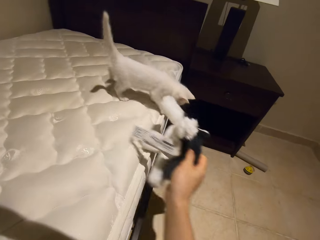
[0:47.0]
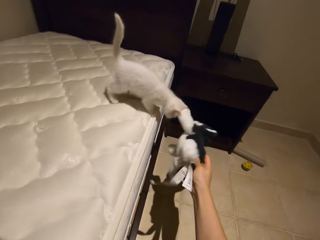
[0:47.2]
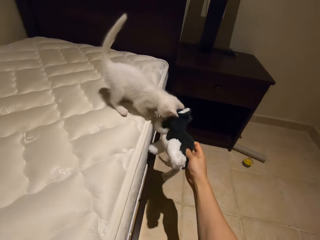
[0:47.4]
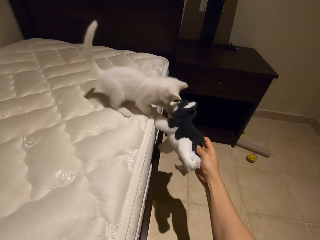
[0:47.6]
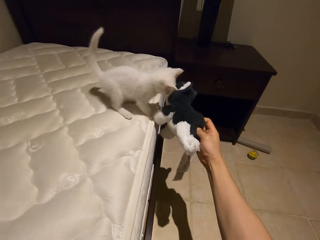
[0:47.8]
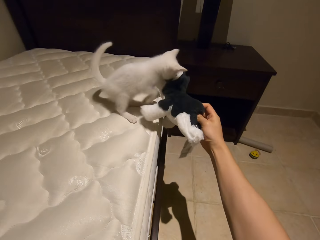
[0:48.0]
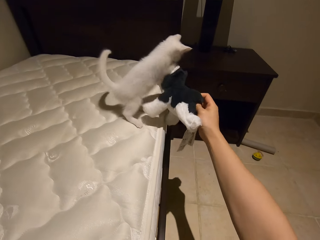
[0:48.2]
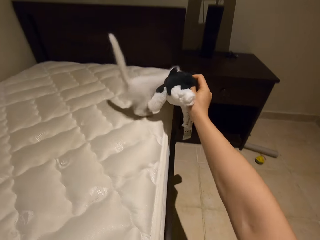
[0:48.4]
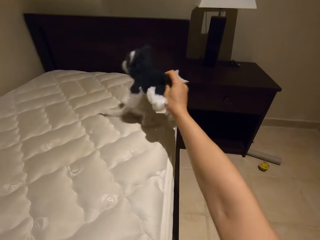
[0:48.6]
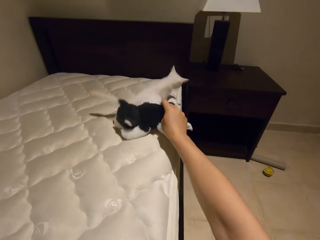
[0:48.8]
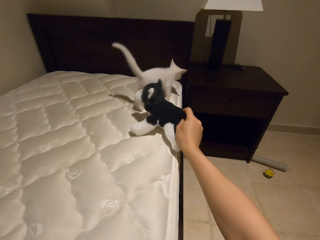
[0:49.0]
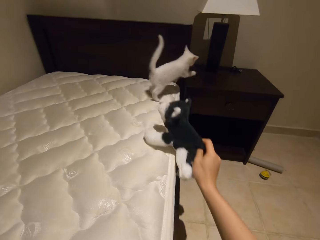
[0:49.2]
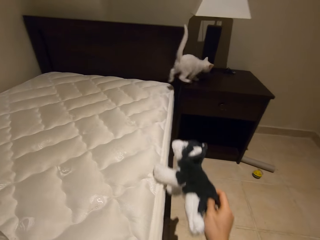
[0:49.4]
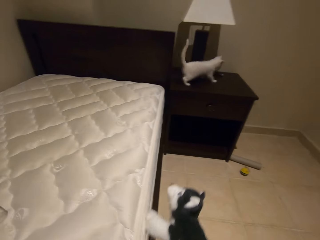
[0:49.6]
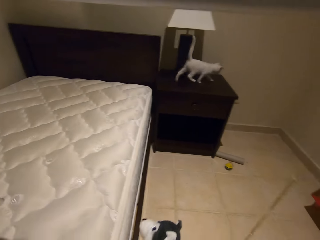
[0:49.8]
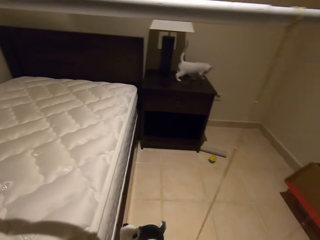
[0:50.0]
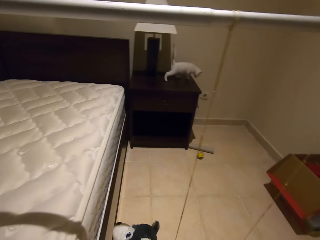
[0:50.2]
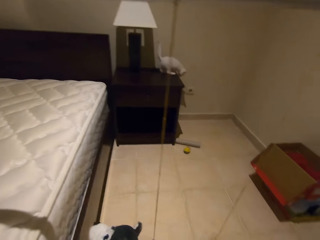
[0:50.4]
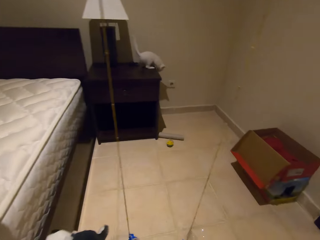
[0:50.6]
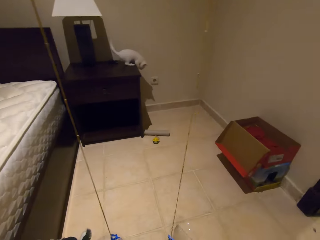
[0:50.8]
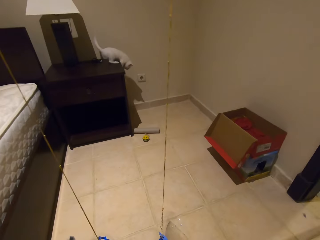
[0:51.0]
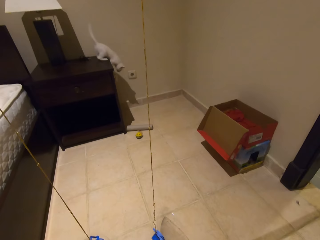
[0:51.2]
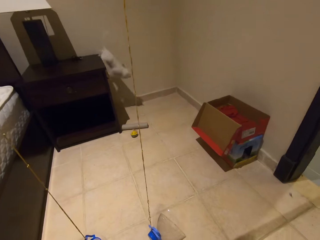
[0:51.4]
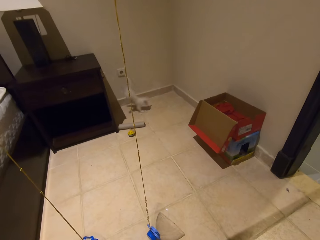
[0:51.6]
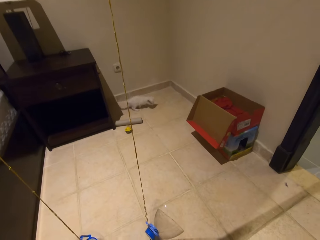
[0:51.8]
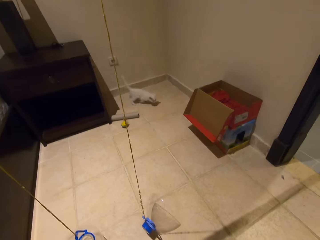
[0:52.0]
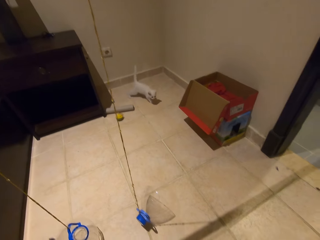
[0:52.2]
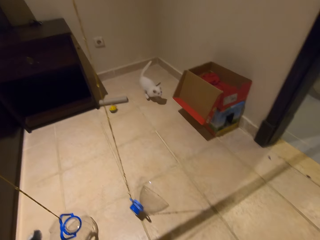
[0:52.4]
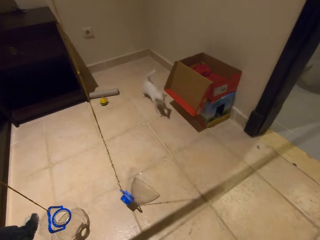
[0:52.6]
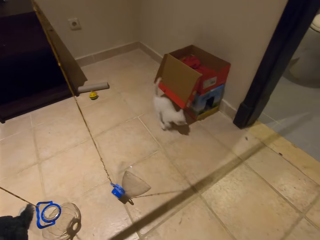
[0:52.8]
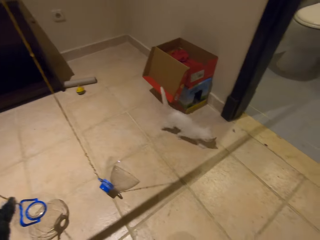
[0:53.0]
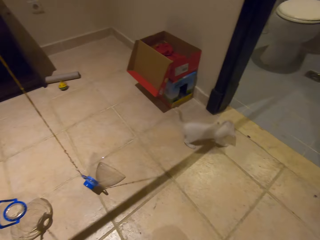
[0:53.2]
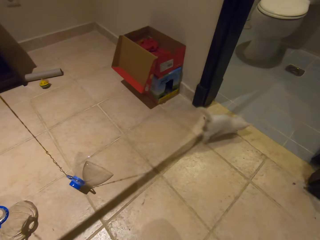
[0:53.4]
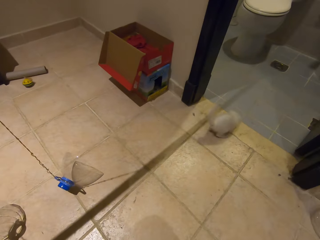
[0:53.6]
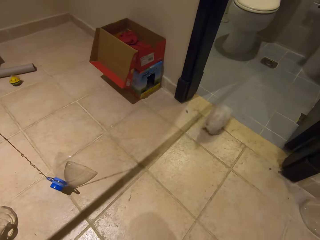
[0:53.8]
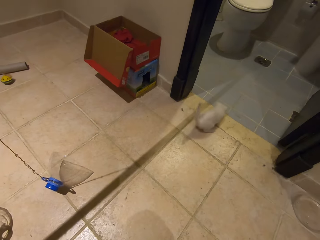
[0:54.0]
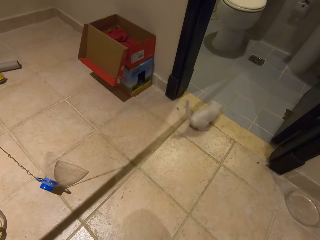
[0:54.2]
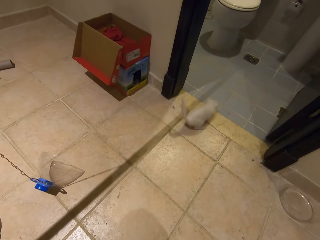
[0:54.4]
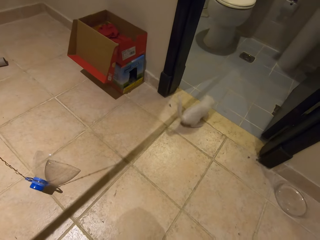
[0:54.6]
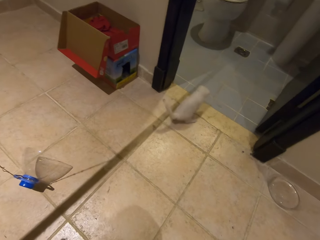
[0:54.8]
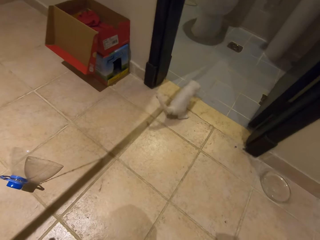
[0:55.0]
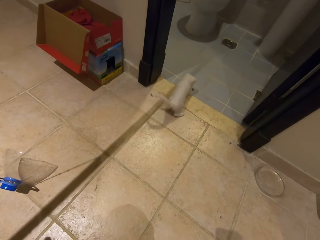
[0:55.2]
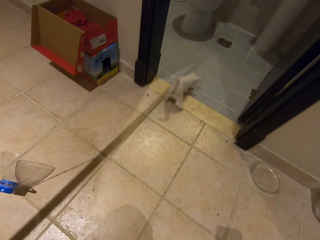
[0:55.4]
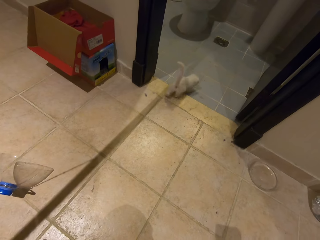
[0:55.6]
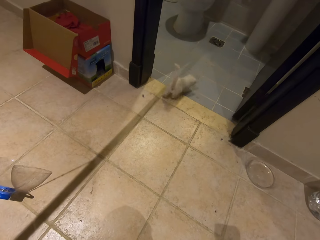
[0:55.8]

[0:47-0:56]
The camera wearer looks at the cat.

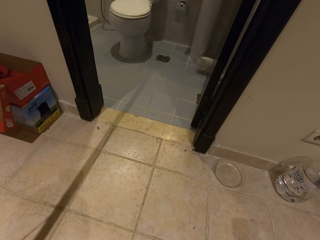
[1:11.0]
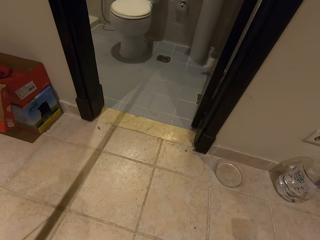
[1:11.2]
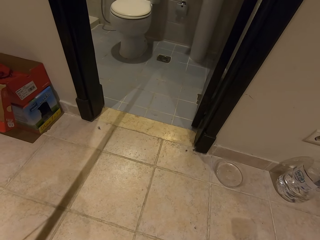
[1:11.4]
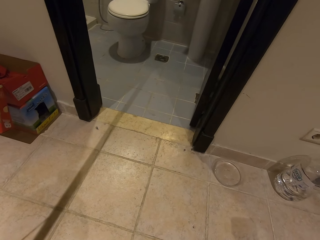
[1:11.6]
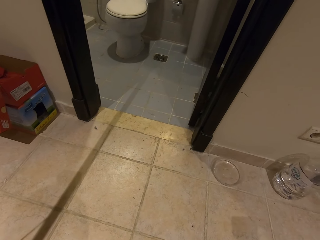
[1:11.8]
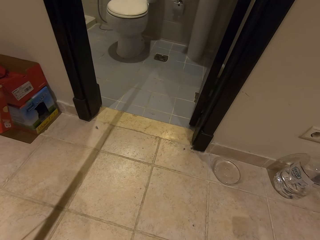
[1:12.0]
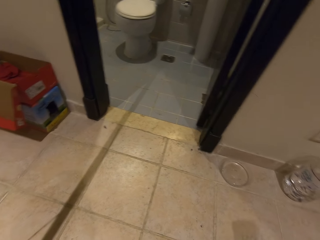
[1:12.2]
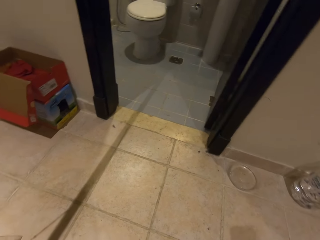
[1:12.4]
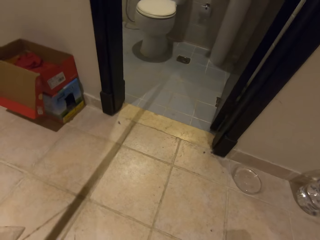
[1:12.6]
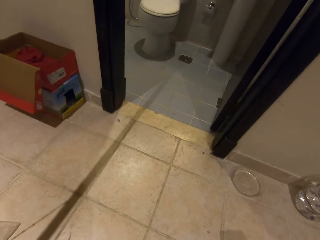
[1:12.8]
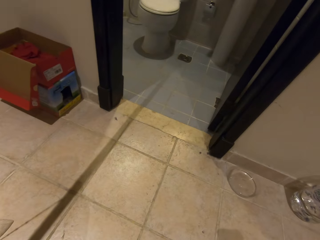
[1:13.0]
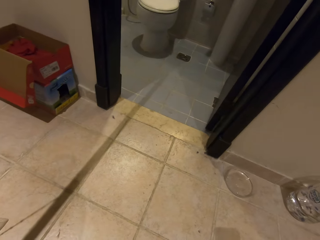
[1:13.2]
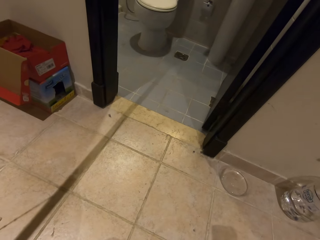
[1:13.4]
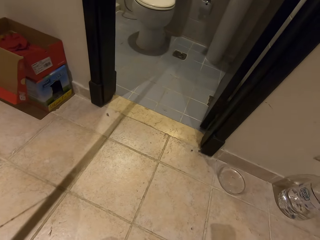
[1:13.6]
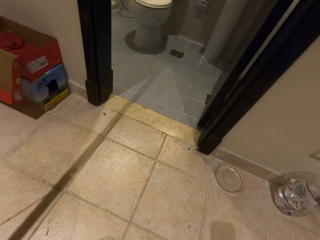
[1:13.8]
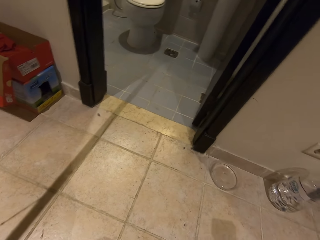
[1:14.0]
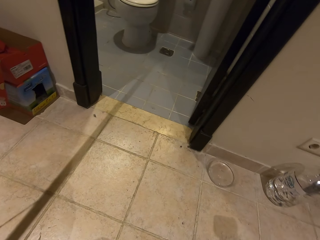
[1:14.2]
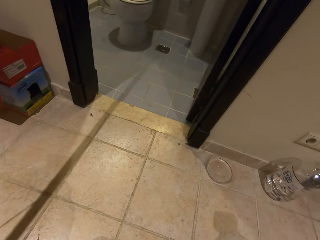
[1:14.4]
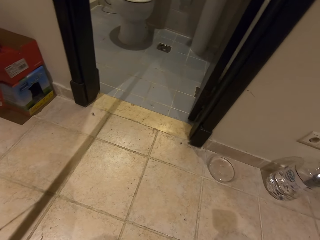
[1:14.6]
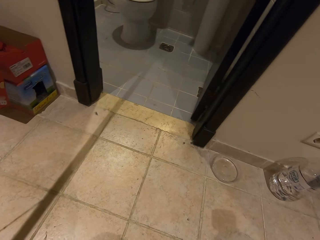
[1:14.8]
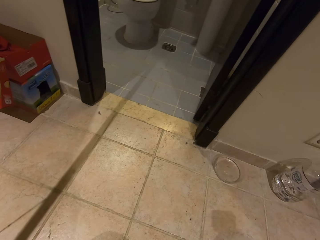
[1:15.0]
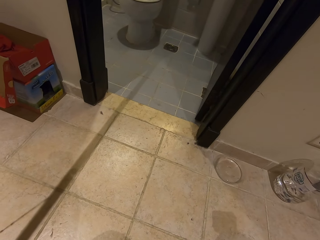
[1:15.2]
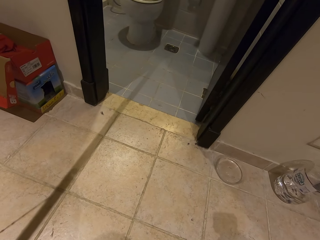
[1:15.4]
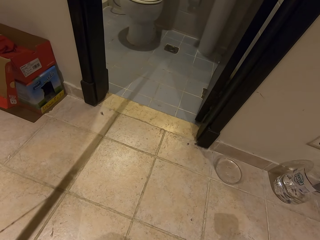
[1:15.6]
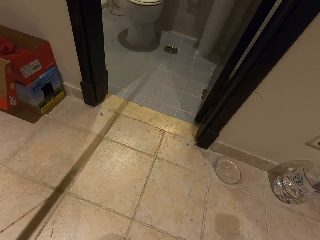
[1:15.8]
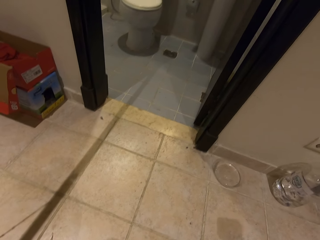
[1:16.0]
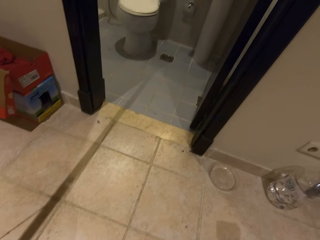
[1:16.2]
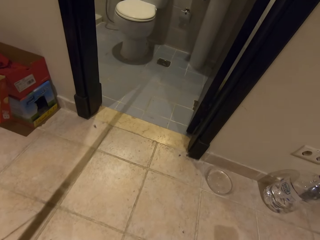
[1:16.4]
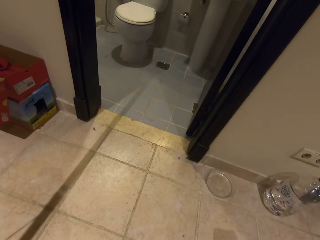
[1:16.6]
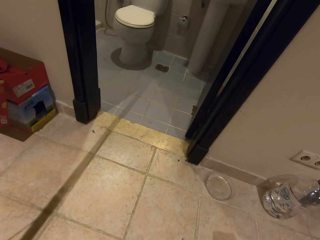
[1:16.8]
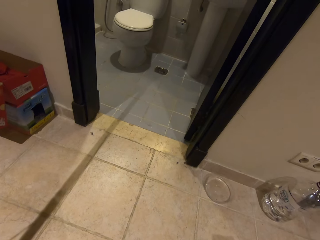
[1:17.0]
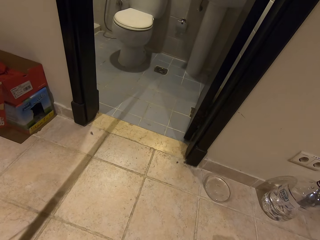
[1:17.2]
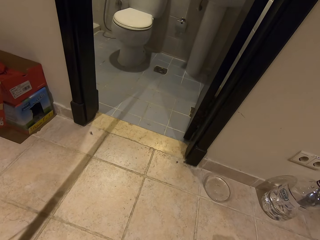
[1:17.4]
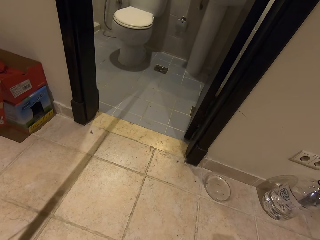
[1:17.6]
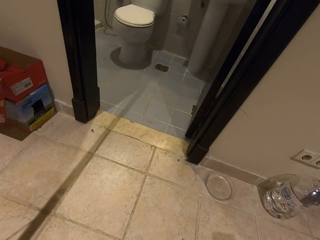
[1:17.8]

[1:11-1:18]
The camera wearer looks around.

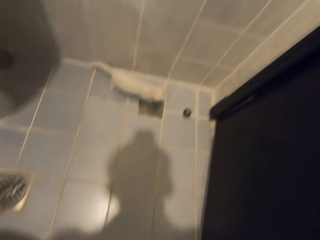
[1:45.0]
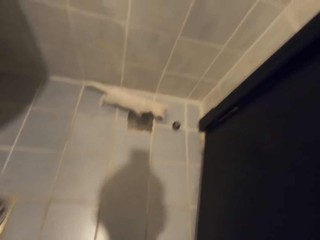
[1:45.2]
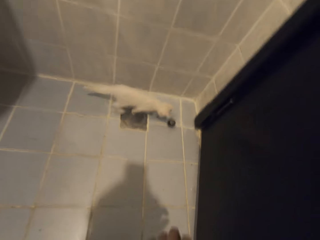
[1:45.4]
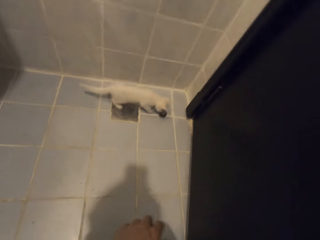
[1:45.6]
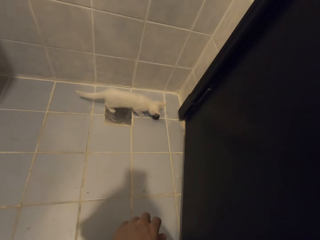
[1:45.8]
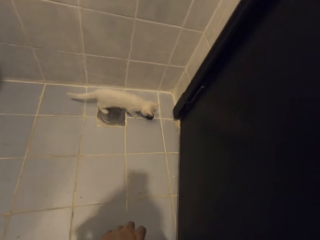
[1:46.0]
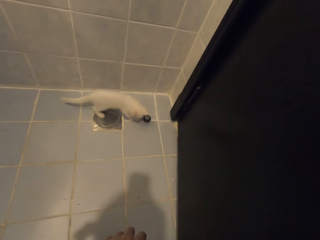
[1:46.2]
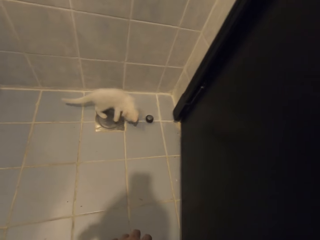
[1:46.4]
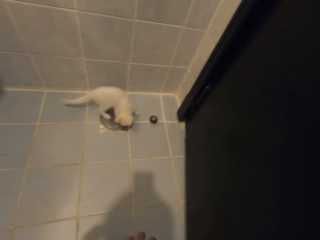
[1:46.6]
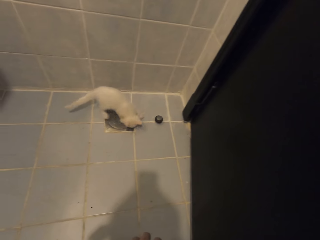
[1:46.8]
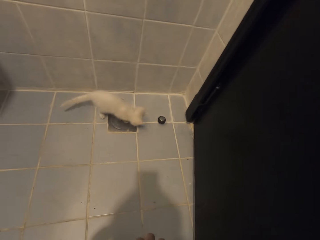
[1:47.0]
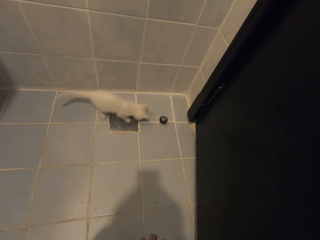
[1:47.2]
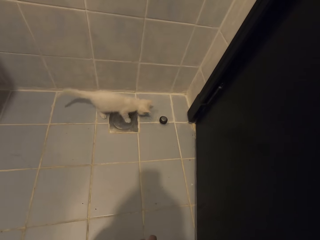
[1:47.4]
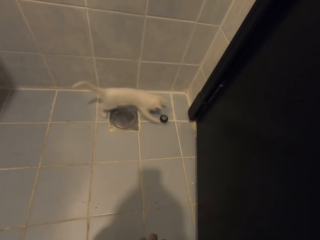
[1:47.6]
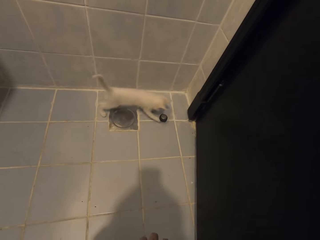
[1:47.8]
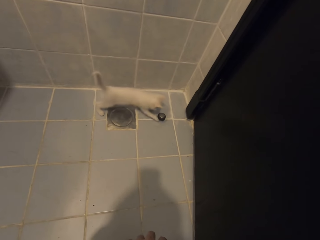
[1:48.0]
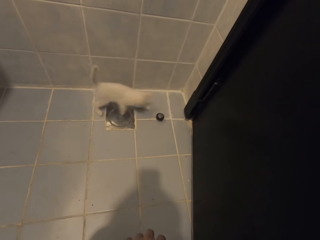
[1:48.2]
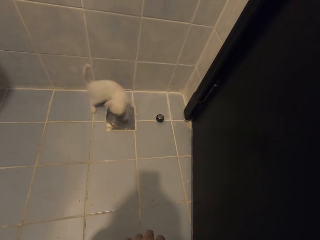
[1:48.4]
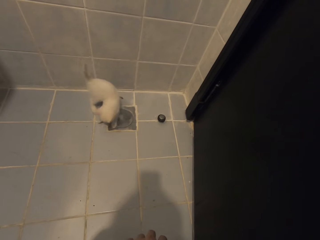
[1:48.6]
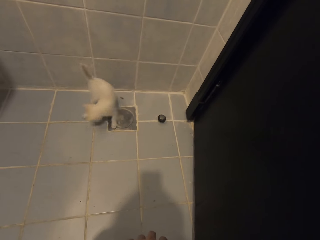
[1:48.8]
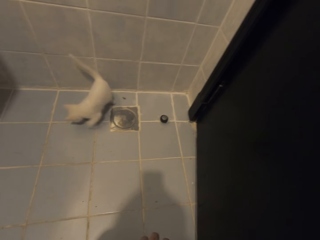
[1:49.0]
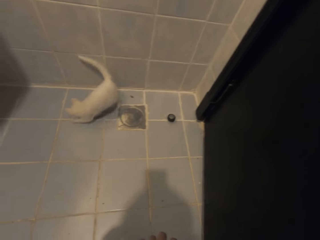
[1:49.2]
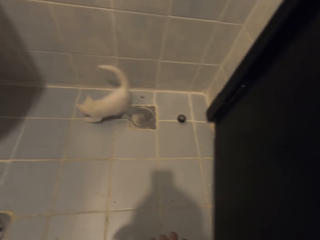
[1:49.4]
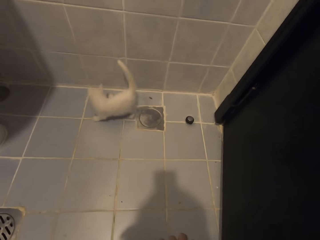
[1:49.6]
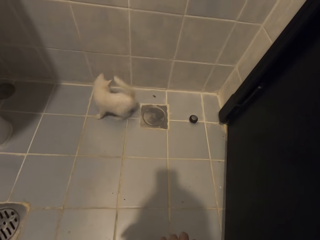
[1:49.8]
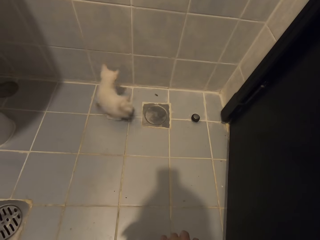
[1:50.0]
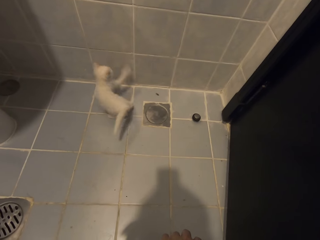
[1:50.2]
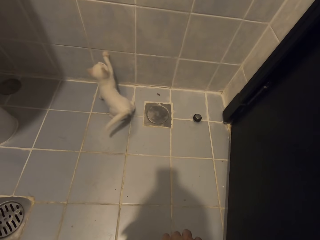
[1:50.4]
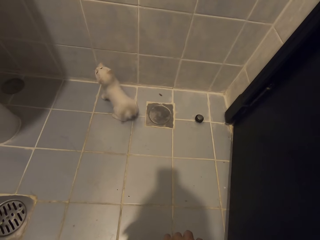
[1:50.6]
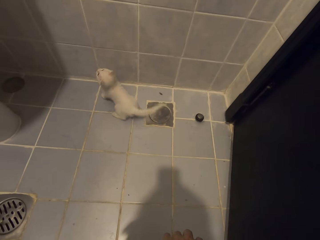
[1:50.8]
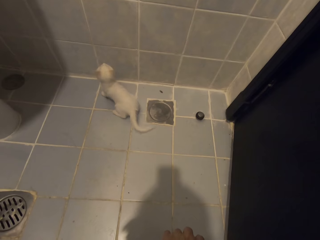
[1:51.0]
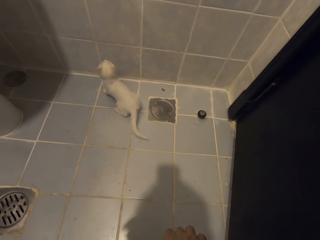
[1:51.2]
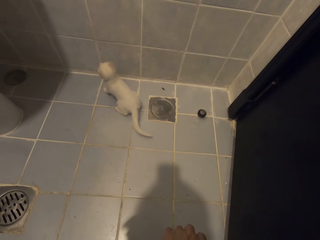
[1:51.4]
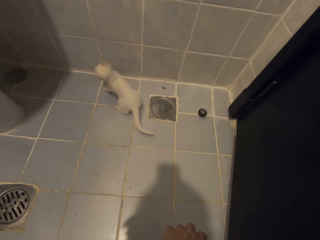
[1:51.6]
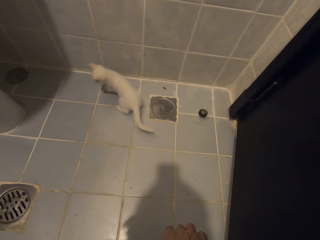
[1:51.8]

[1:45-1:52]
The camera wearer looks at the cat.
